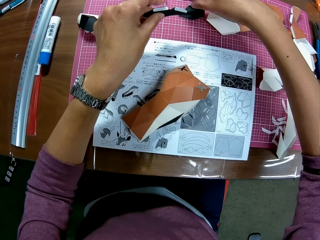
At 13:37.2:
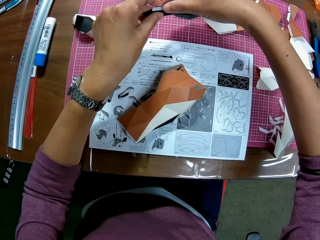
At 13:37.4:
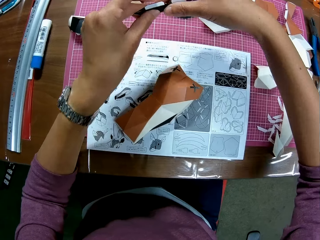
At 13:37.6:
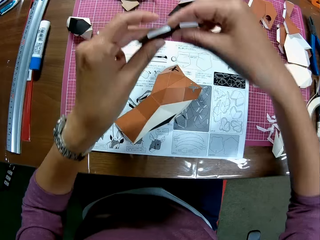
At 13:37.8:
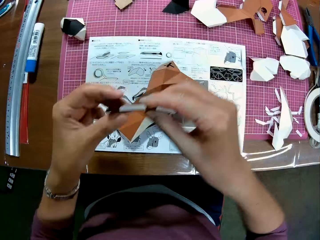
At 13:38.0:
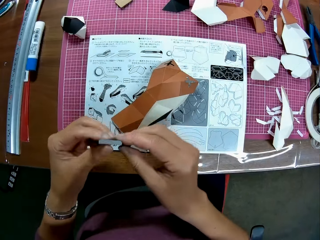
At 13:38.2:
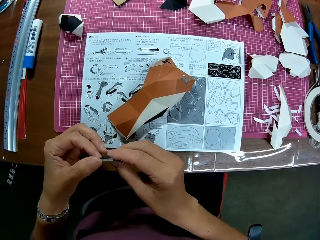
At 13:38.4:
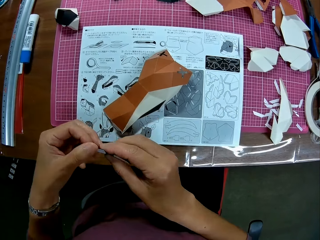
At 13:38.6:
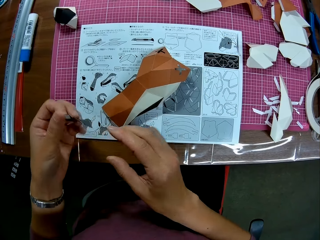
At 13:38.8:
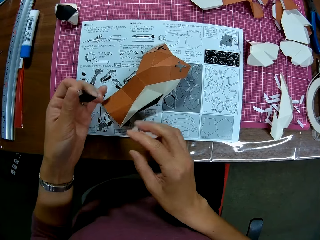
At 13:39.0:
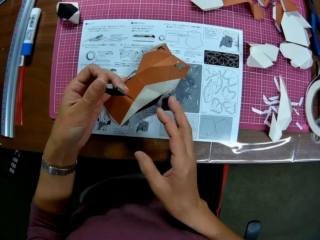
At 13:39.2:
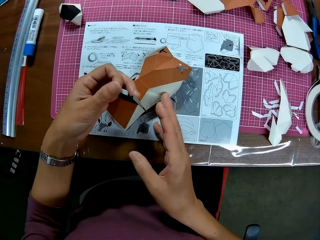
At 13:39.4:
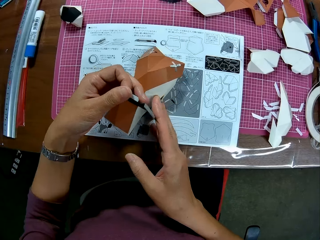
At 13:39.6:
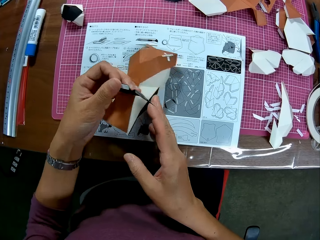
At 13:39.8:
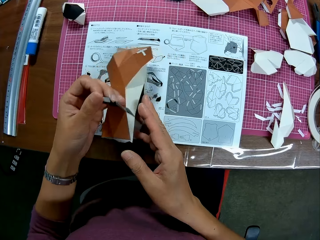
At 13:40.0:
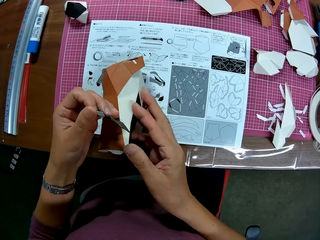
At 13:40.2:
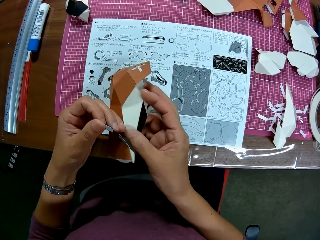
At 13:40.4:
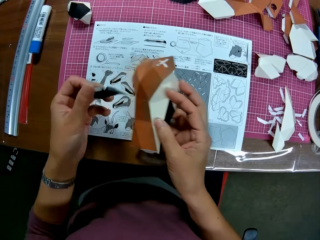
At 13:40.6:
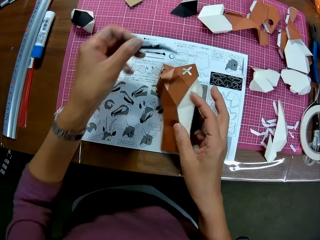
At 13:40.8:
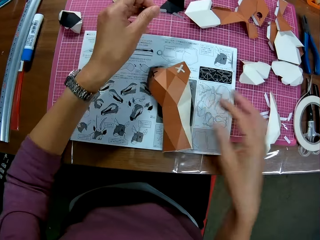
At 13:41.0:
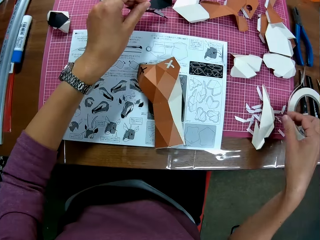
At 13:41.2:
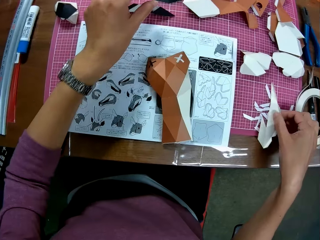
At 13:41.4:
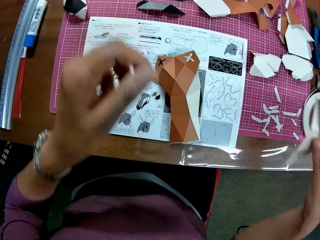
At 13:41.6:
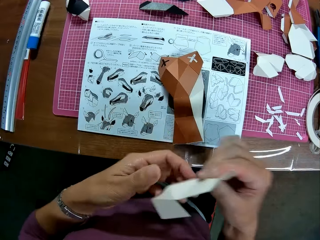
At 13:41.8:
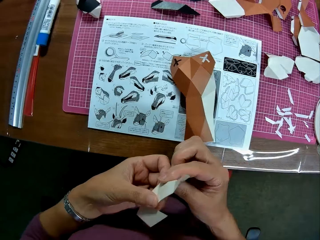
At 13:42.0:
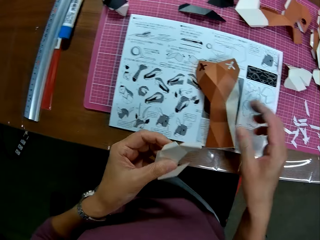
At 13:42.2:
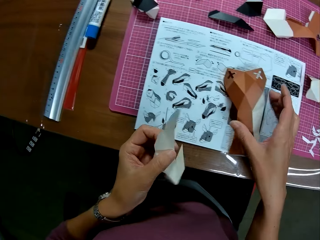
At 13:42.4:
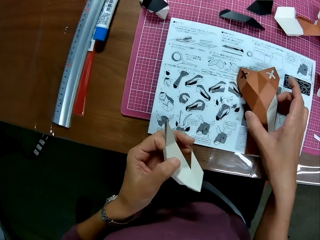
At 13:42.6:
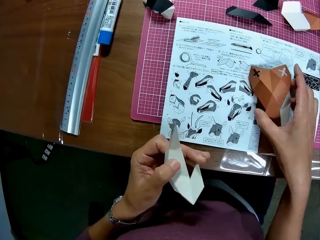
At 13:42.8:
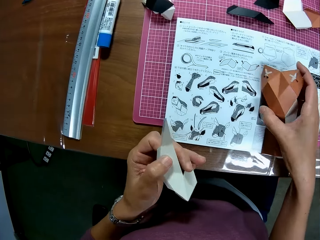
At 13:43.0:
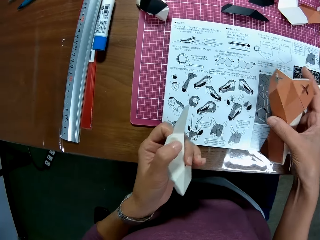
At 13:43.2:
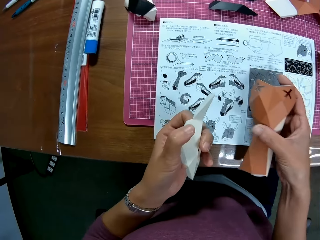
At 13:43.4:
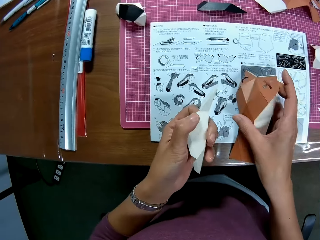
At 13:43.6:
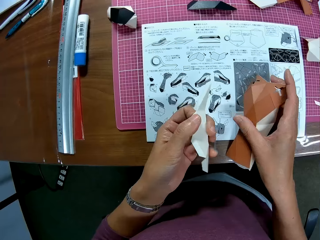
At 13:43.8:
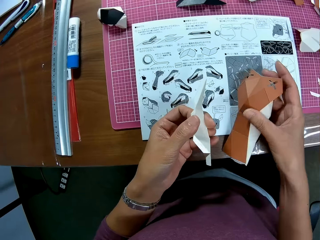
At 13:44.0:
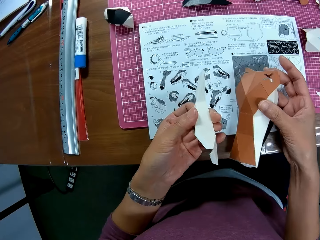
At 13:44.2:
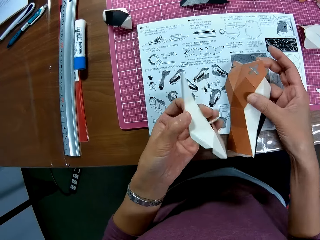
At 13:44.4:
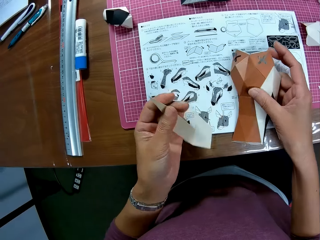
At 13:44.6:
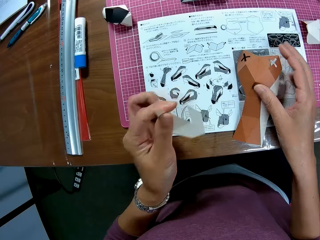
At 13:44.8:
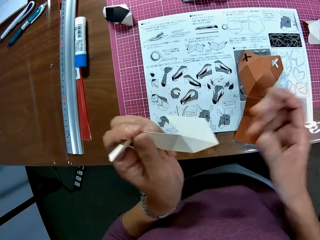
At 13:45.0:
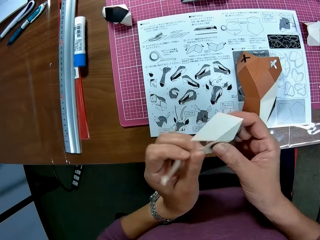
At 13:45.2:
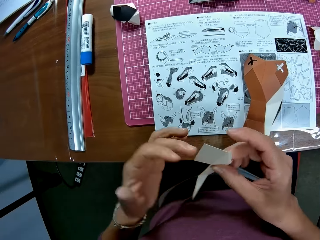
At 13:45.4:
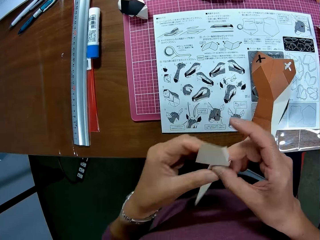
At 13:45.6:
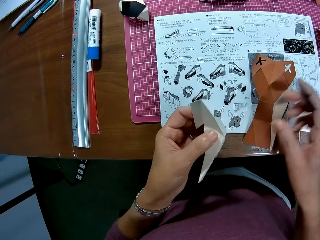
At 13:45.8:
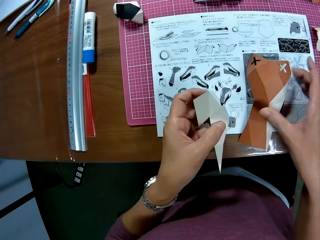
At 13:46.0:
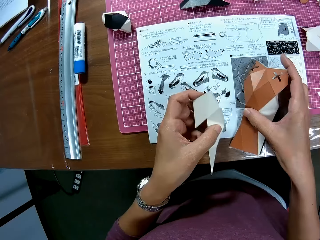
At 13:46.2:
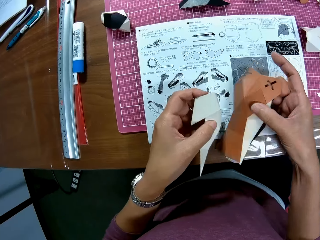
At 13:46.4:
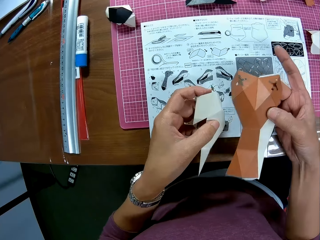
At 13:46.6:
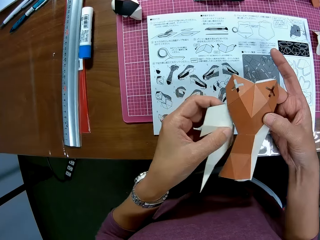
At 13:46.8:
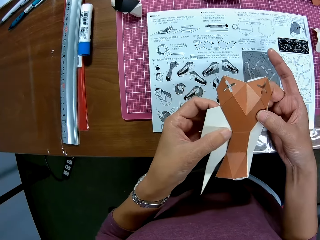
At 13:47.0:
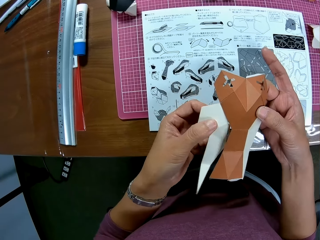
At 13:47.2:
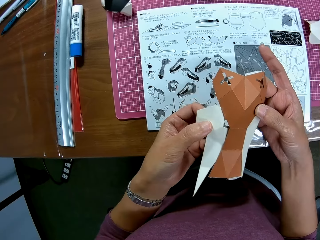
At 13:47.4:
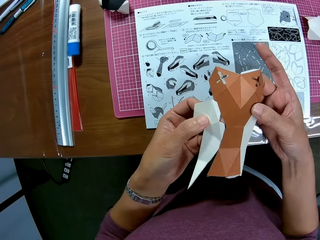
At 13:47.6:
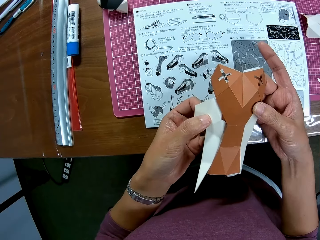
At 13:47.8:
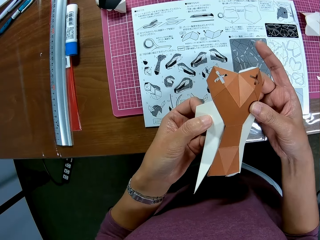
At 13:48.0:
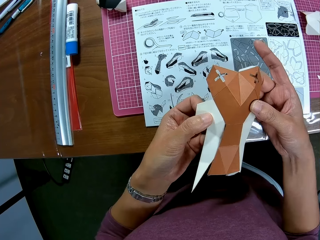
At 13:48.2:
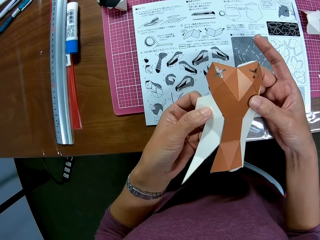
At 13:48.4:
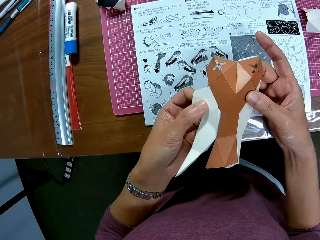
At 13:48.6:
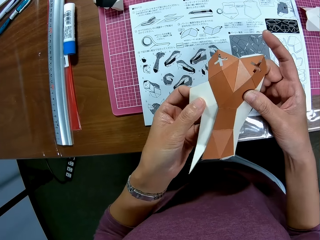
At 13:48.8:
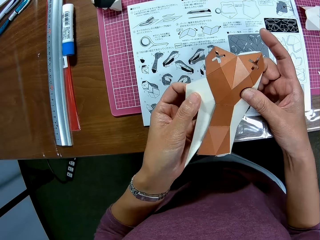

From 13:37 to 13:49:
The camera wearer adjusts a paper craft on the table. He holds the joint paper craft. He moves the paper craft on the table, picks up the white paper craft on the table and touches the paper craft on the table. He holds the joint paper craft. He places down the paper craft. He holds a craft paper. He picks up the craft paper from the booklet. He arranges the paper craft in his hand. He fixes pieces of craft paper together.

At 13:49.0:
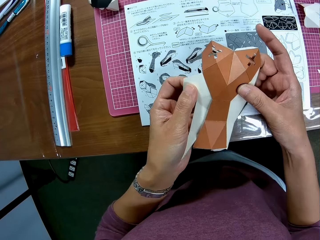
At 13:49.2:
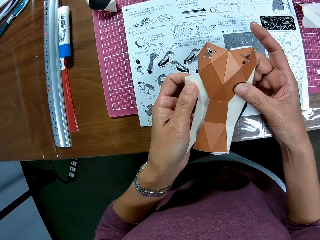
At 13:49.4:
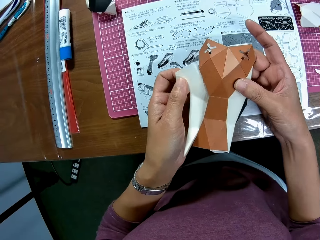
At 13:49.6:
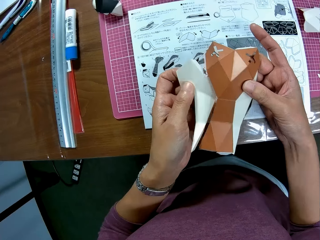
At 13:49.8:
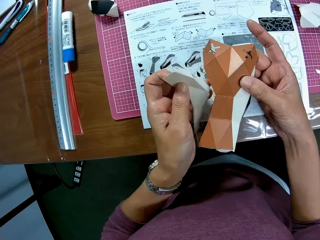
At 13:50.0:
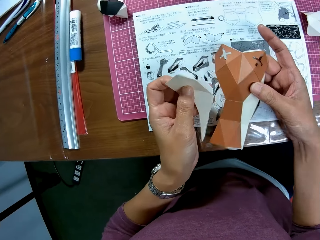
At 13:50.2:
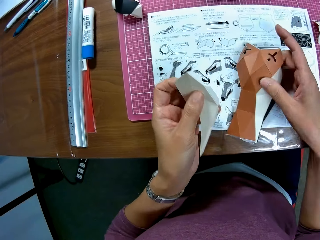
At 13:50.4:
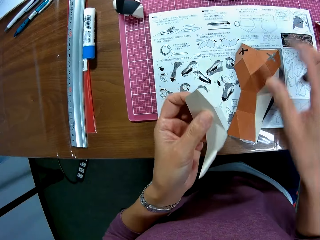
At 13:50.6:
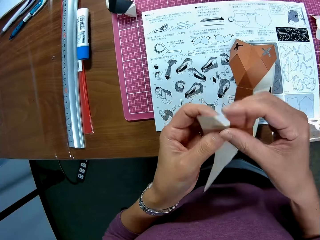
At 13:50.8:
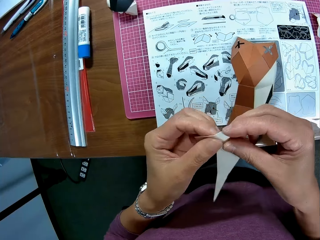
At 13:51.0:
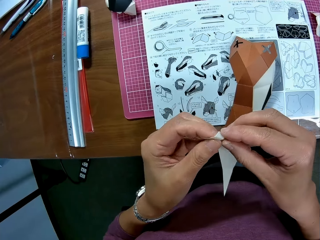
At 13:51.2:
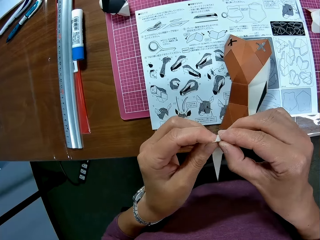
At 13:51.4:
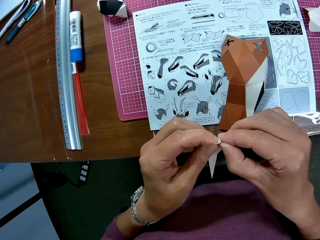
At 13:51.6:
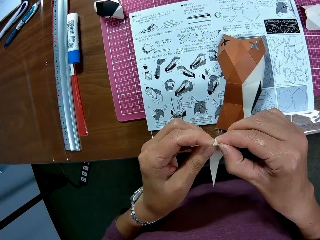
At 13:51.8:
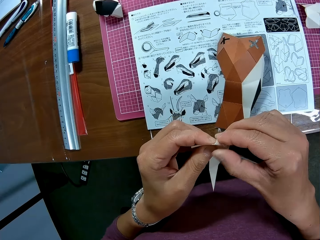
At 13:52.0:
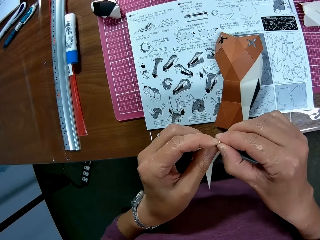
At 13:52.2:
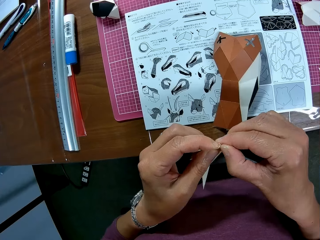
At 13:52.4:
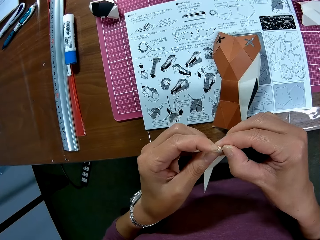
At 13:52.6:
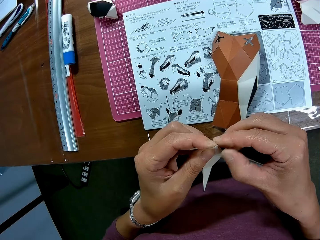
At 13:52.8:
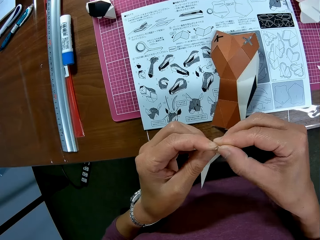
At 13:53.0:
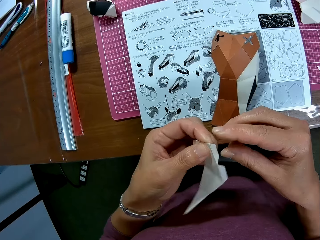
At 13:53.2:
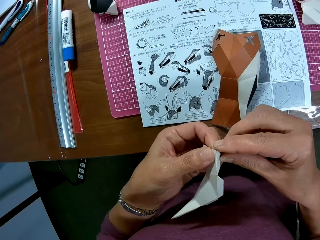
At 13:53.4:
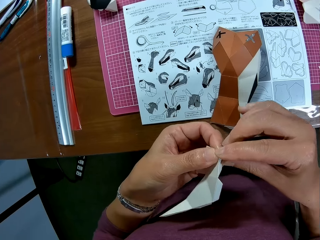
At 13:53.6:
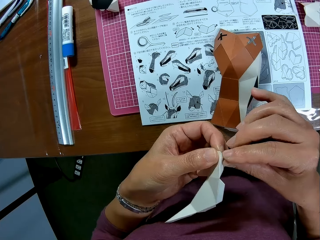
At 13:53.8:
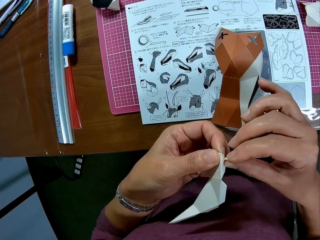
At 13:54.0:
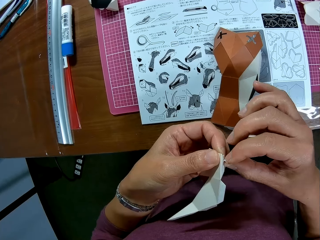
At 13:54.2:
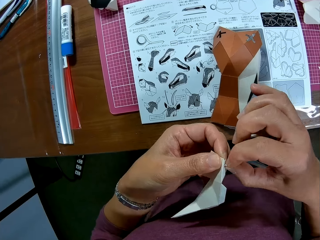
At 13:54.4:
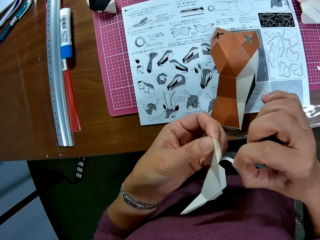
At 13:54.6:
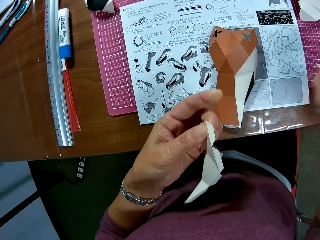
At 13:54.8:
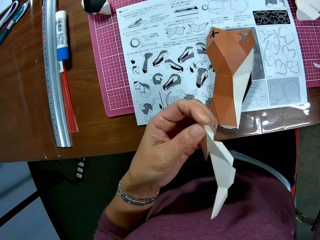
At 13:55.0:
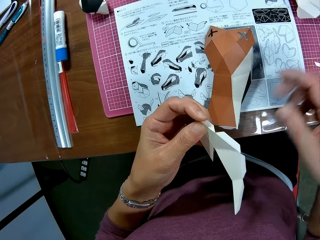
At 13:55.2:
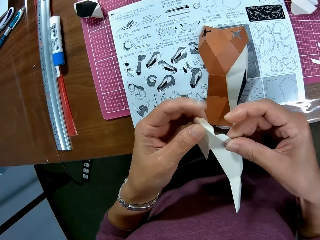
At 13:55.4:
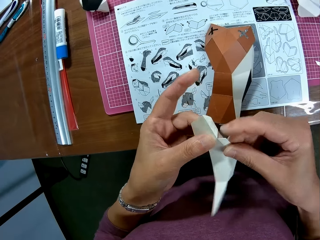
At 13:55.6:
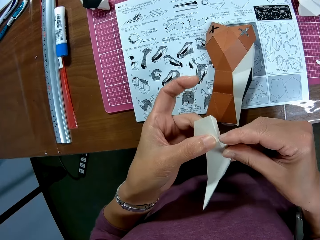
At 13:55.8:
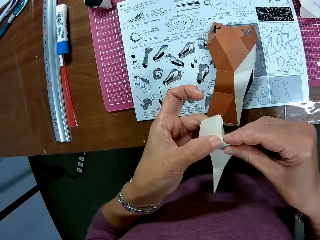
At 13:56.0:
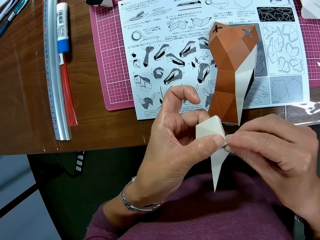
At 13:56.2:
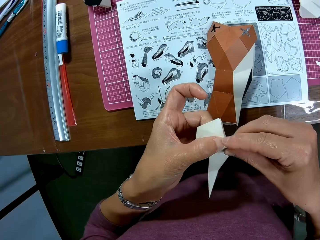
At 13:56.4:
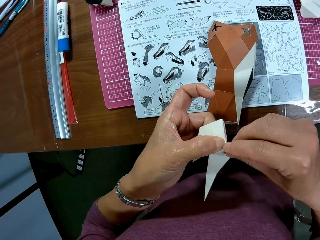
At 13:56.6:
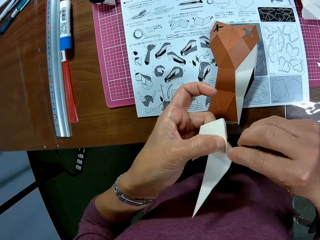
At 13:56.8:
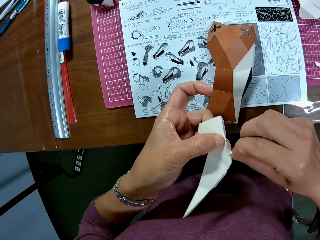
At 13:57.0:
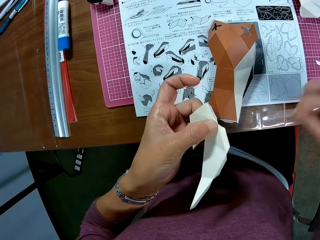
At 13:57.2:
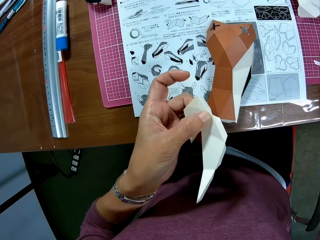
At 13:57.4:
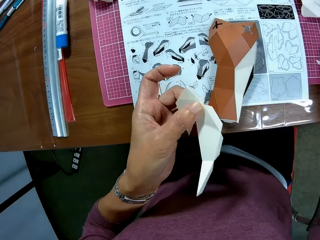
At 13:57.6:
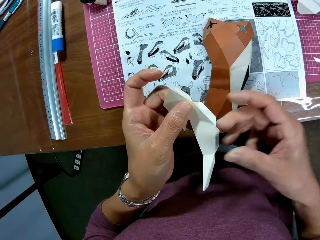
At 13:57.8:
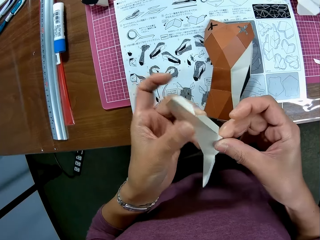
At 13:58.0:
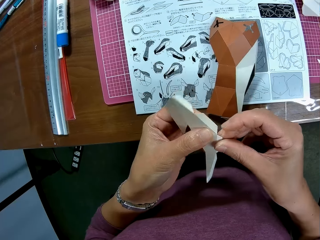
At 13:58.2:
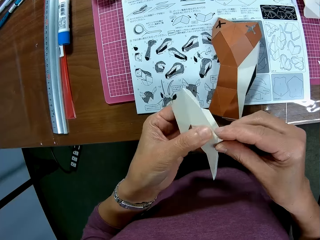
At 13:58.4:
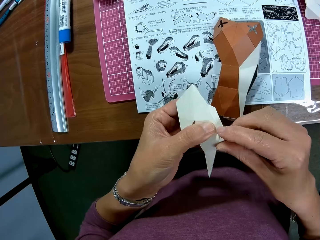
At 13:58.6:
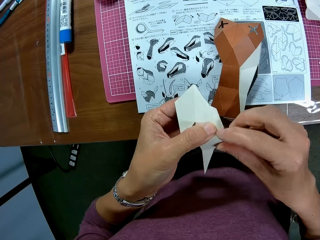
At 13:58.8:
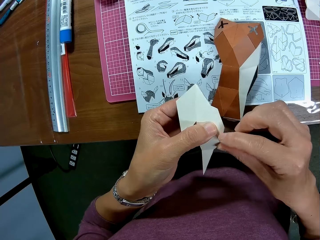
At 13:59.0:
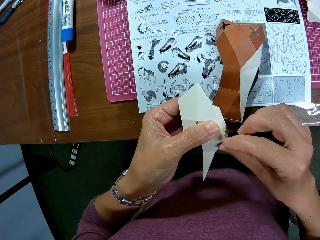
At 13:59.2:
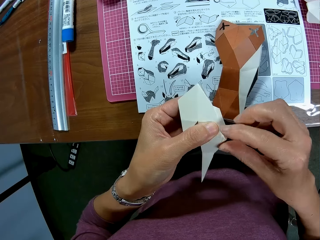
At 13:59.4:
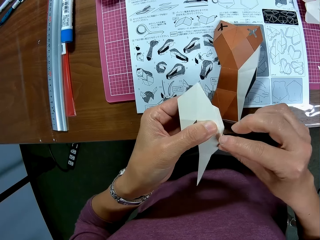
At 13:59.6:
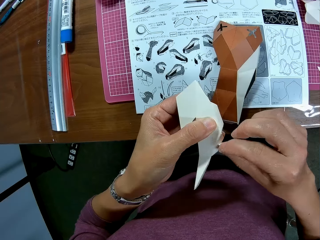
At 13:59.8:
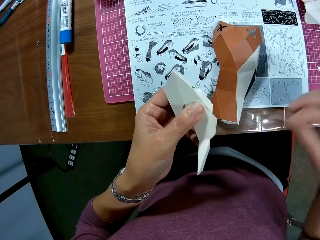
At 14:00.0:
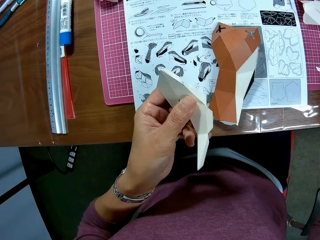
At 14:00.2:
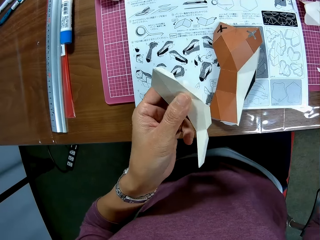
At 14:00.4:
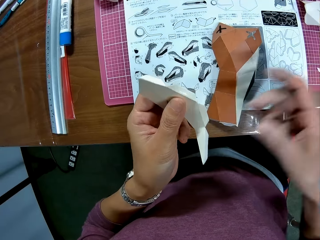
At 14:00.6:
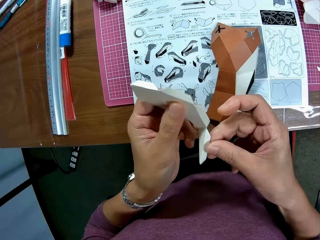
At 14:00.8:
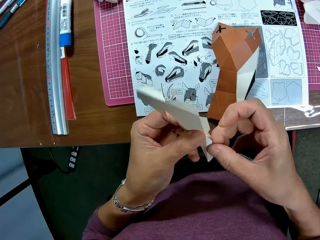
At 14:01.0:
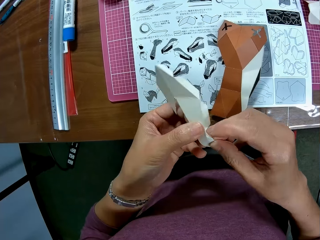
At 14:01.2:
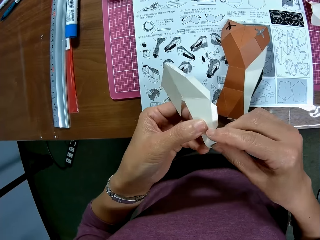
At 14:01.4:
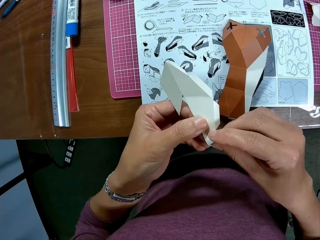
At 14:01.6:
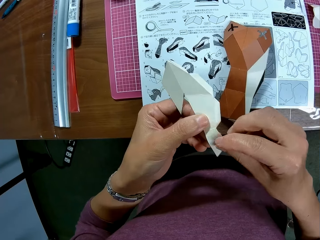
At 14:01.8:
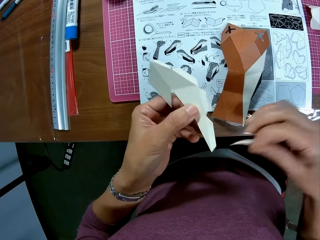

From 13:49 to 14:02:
The camera wearer puts the craft paper on the booklet. They remove a piece of paper from the craft paper. They put the piece of paper on the cutting mat. They remove a piece of paper from the craft paper. They put the piece of paper on the cutting mat. They remove a piece of paper from the craft paper. They put the piece of paper on the cutting mat. They remove a piece of paper from the craft paper.
